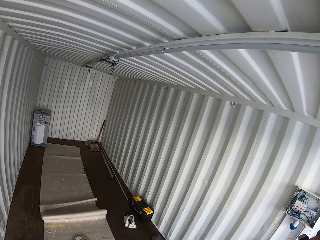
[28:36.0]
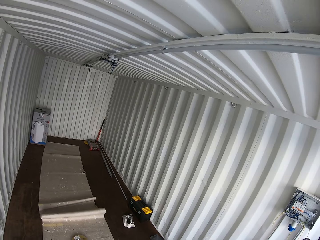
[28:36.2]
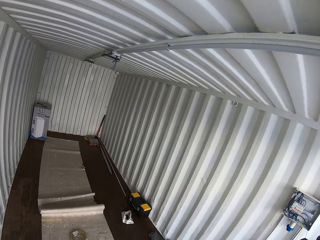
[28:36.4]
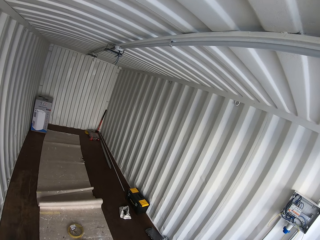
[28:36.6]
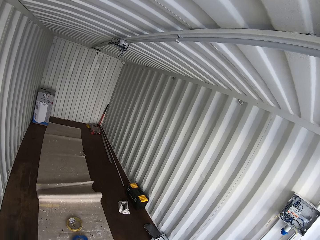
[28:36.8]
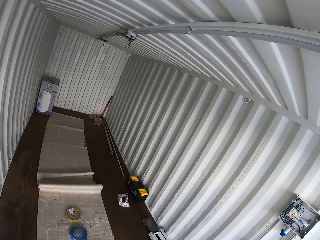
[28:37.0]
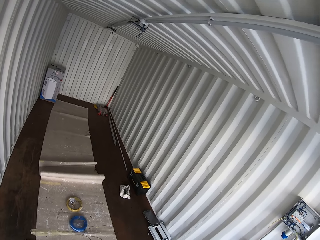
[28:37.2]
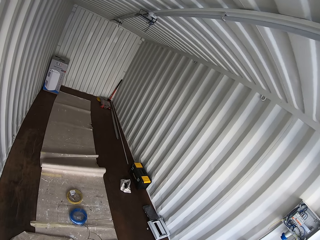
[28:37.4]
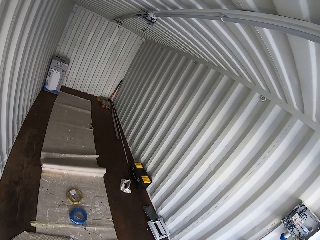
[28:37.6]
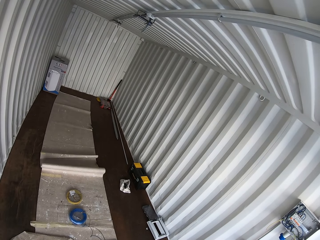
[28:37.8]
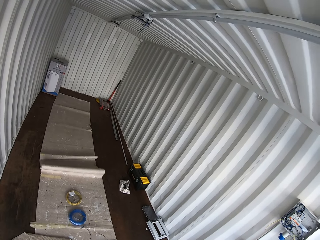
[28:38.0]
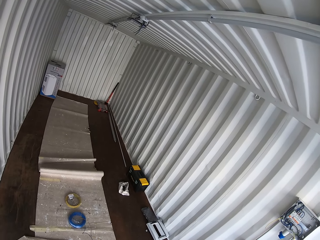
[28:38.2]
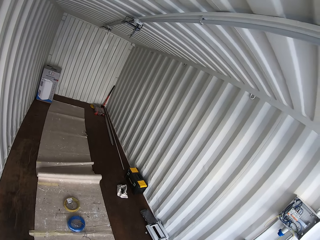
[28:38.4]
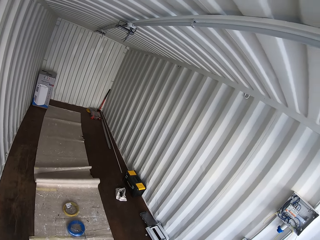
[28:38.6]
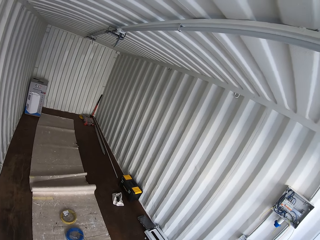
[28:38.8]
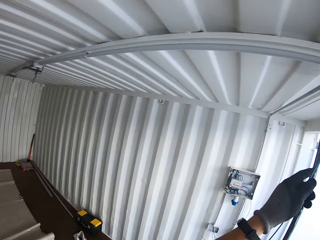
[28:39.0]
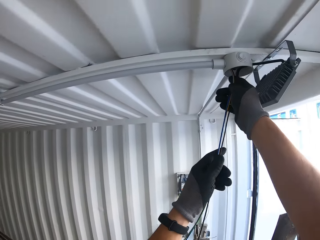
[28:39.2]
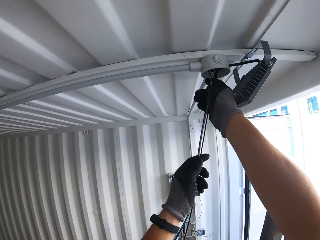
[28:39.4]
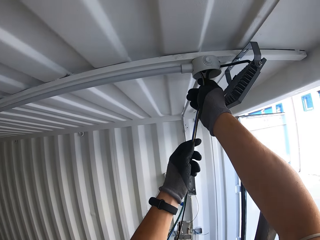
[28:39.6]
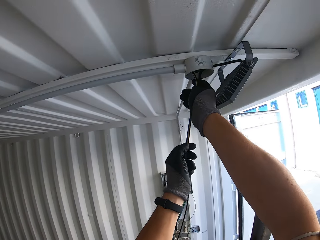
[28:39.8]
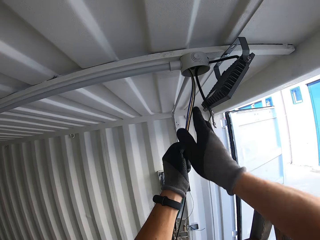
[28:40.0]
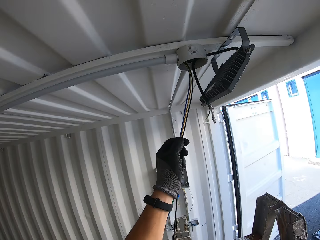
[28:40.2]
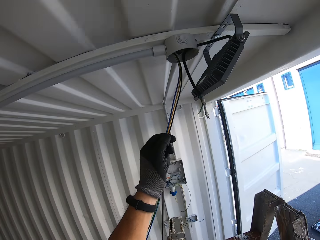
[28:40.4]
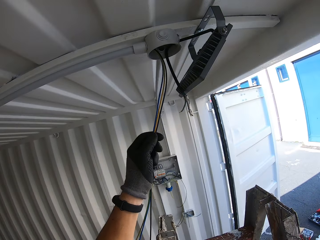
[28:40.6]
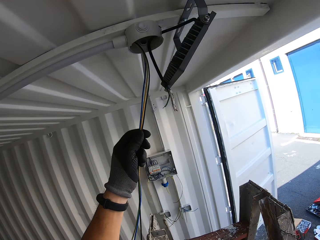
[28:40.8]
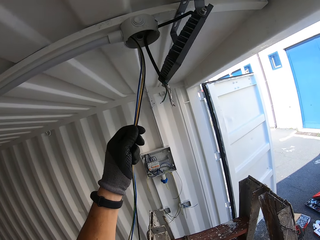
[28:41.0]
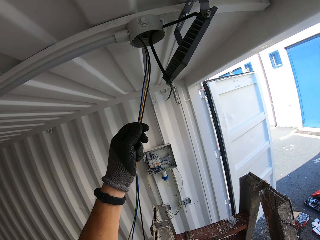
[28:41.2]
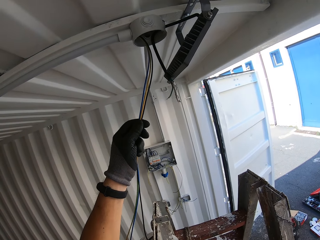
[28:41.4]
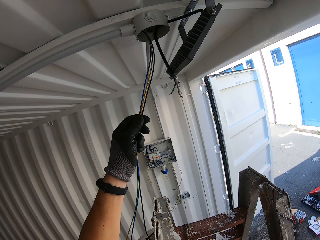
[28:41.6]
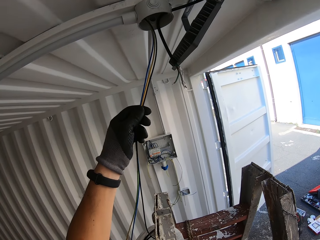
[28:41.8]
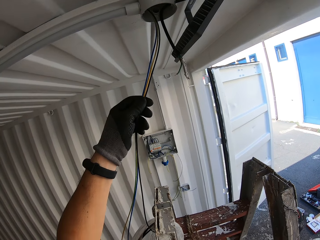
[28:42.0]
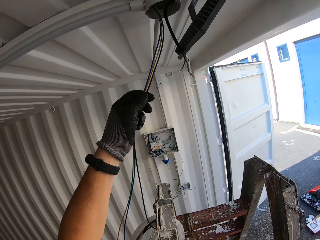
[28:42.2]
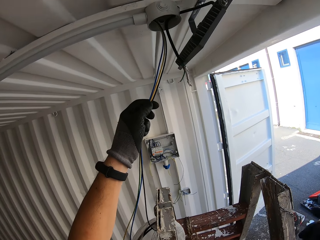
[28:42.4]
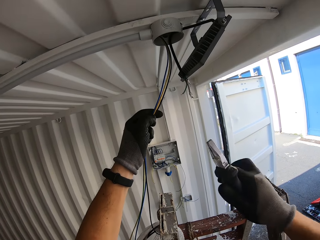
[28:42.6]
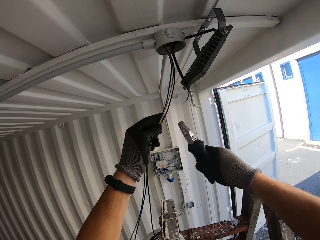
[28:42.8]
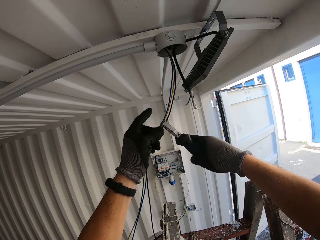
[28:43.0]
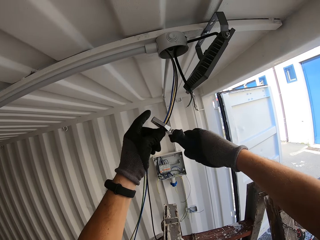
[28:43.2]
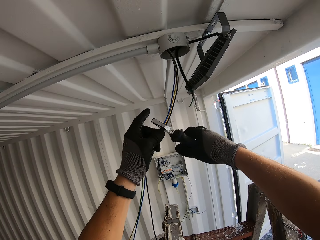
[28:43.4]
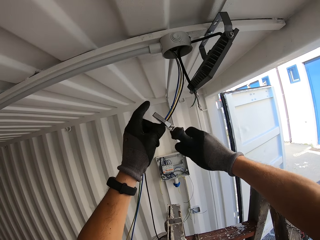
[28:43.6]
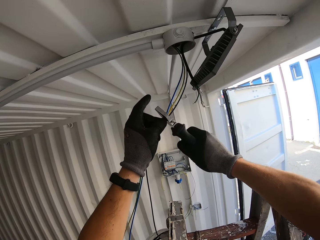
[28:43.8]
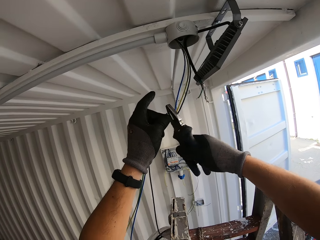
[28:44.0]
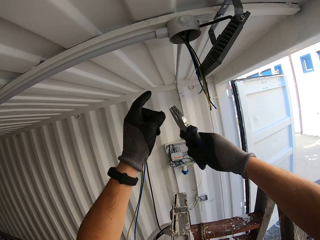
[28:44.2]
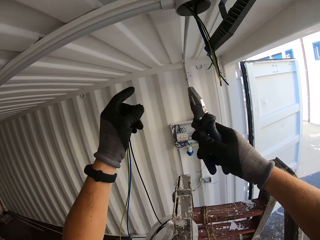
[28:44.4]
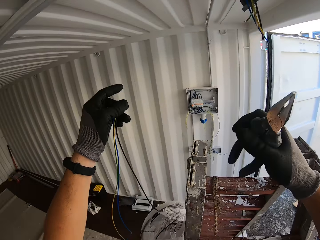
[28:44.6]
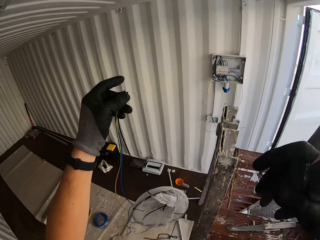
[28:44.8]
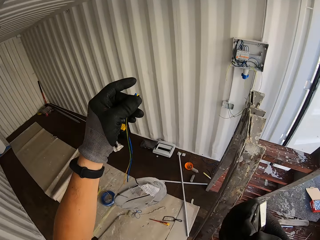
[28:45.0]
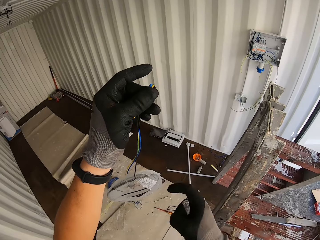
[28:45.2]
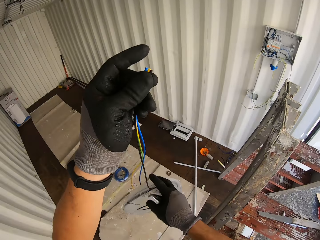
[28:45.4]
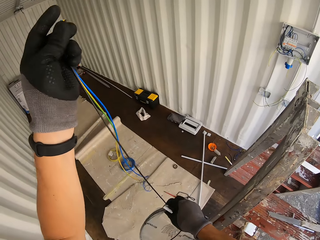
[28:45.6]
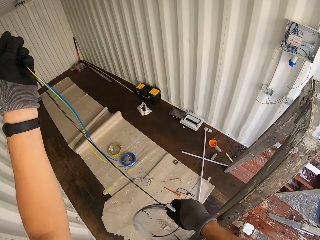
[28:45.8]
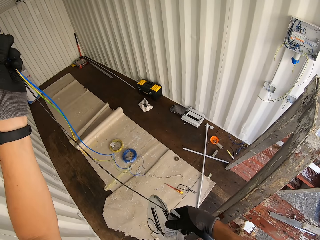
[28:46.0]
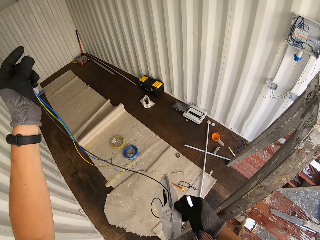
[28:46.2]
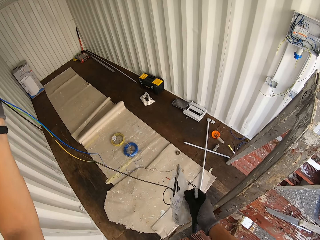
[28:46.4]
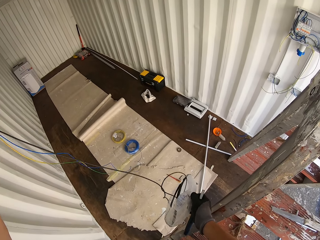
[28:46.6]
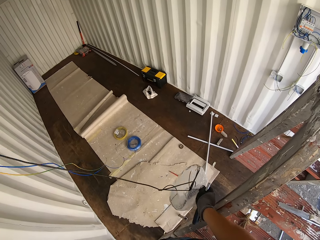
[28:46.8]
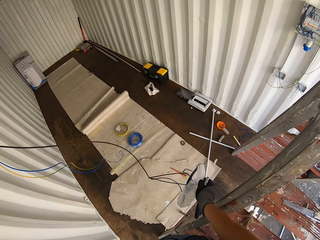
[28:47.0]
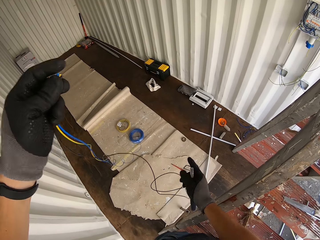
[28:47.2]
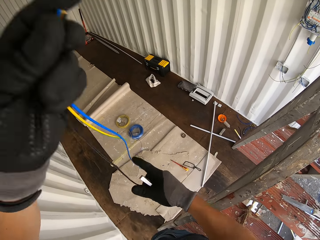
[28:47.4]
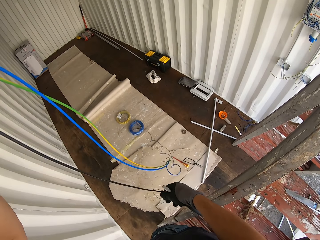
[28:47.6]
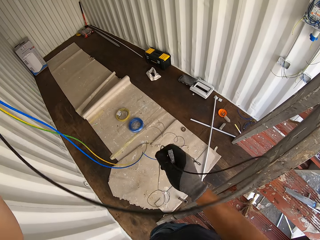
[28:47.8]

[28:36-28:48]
The camera wearer holds wires or cables. He holds pliers and wires. He cuts the wires with the pliers. He pulls the wires and holds the pliers and wires. He adjusts the cables in his hands.

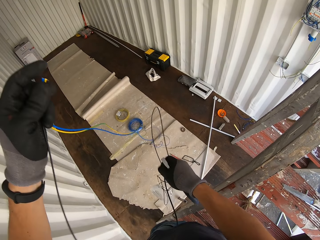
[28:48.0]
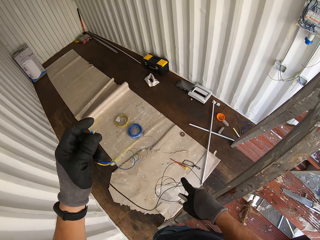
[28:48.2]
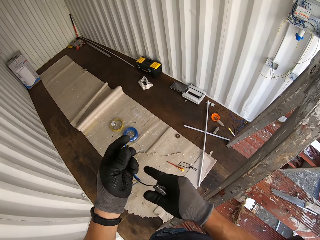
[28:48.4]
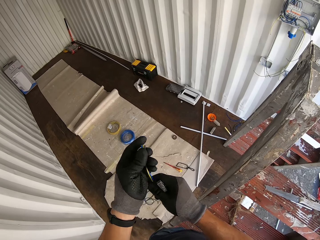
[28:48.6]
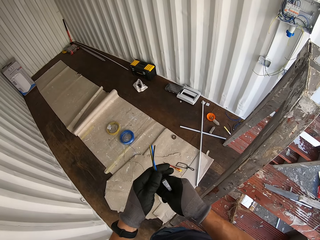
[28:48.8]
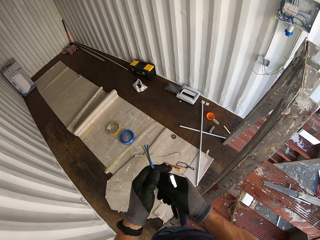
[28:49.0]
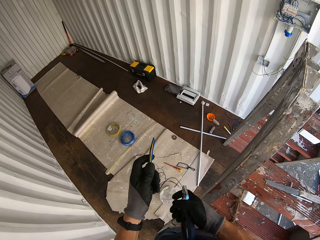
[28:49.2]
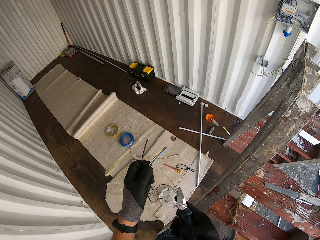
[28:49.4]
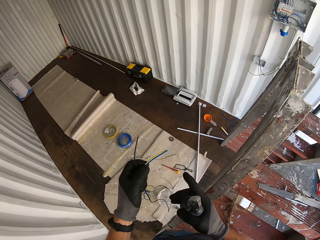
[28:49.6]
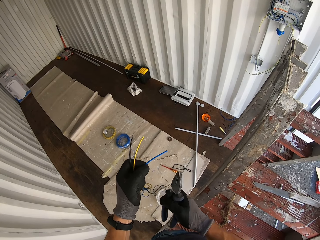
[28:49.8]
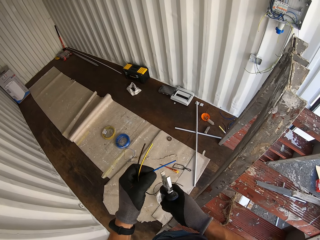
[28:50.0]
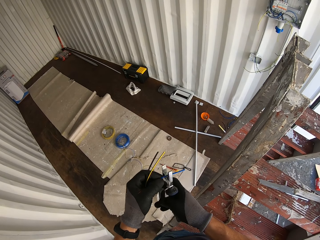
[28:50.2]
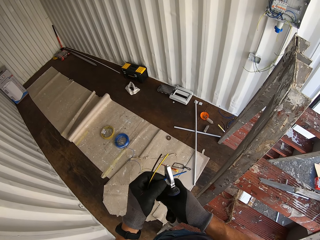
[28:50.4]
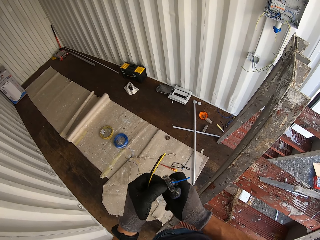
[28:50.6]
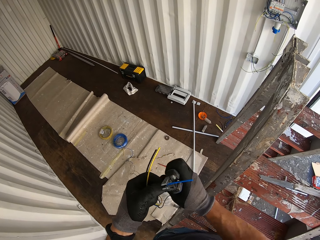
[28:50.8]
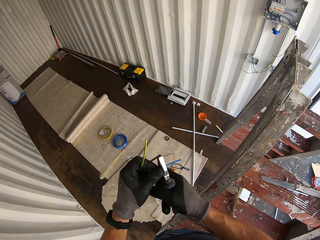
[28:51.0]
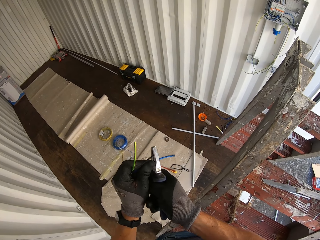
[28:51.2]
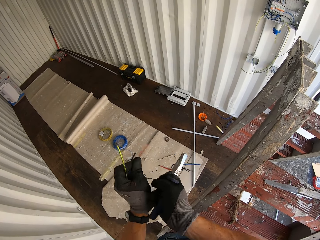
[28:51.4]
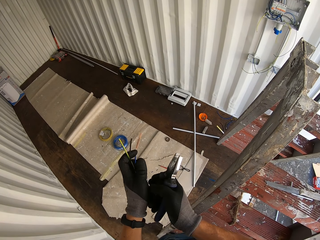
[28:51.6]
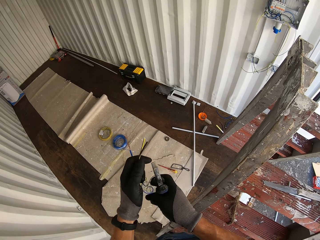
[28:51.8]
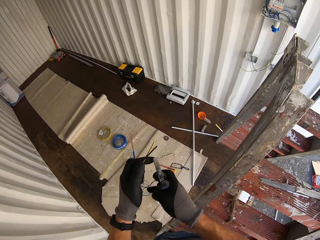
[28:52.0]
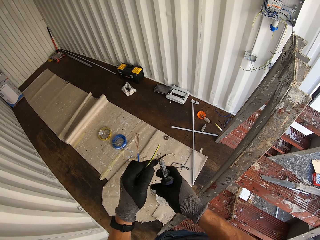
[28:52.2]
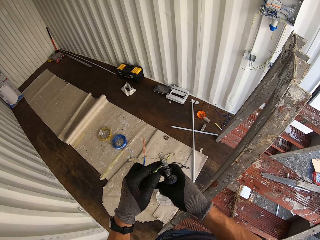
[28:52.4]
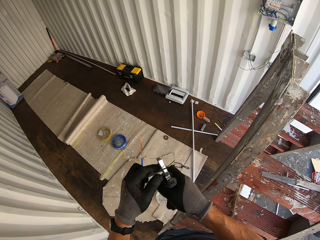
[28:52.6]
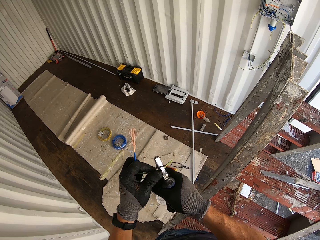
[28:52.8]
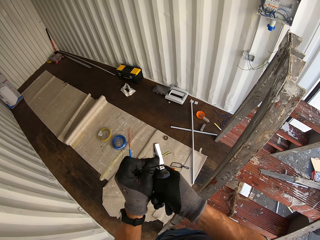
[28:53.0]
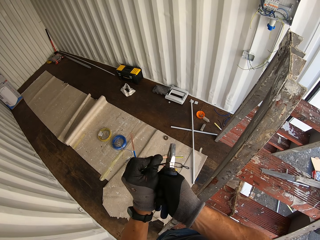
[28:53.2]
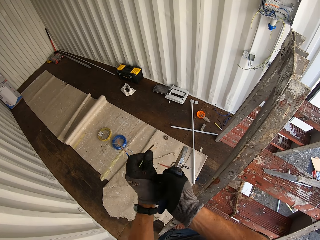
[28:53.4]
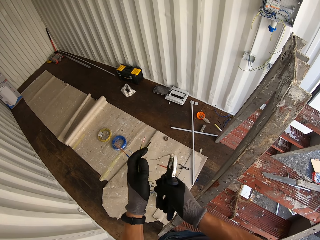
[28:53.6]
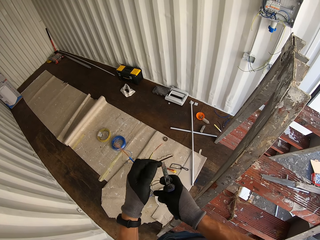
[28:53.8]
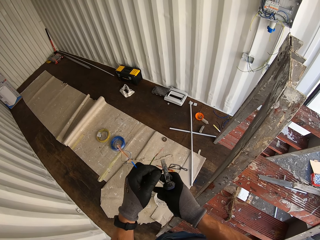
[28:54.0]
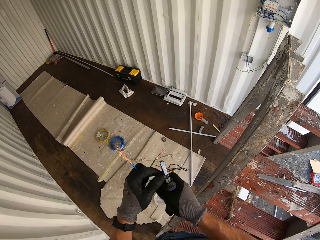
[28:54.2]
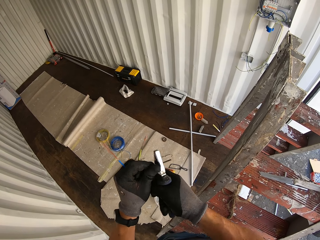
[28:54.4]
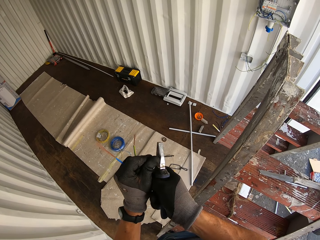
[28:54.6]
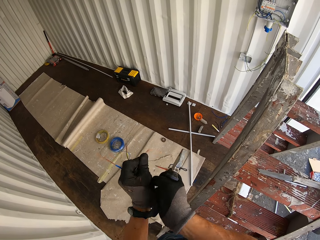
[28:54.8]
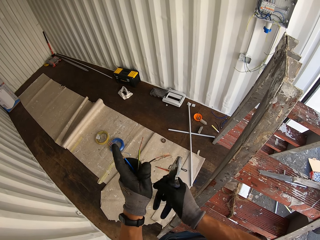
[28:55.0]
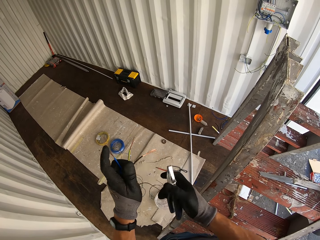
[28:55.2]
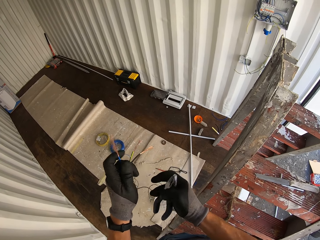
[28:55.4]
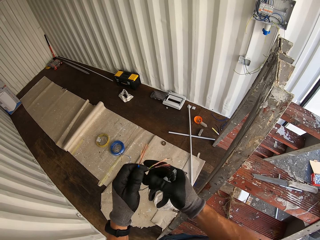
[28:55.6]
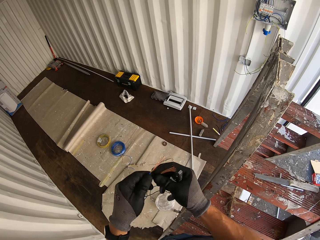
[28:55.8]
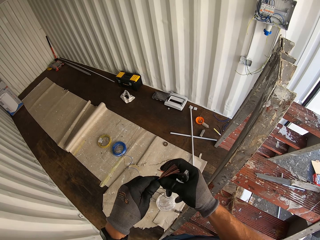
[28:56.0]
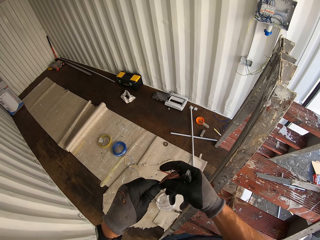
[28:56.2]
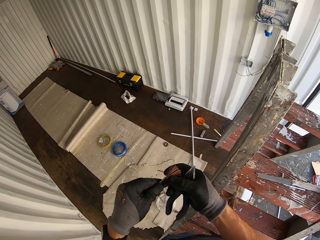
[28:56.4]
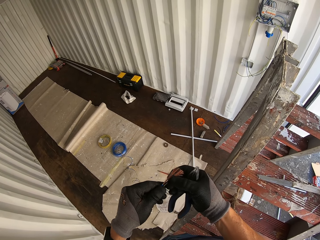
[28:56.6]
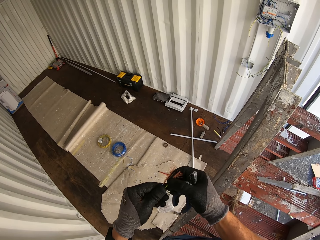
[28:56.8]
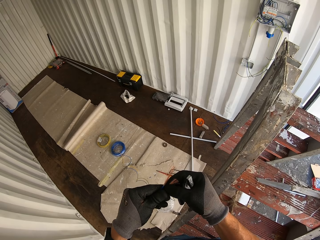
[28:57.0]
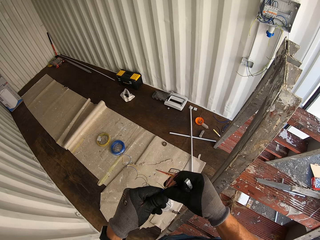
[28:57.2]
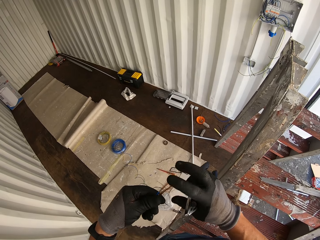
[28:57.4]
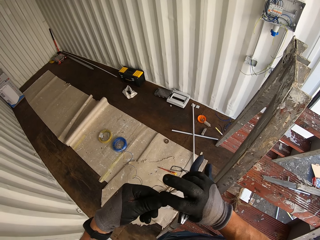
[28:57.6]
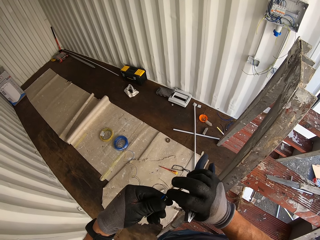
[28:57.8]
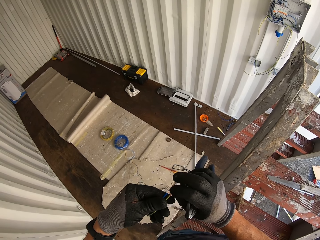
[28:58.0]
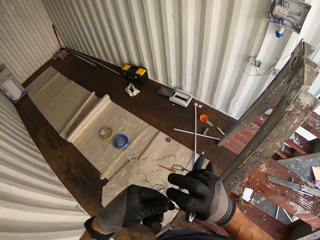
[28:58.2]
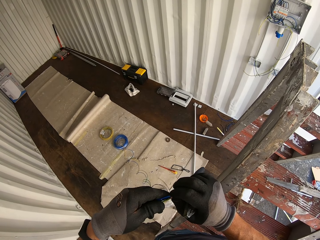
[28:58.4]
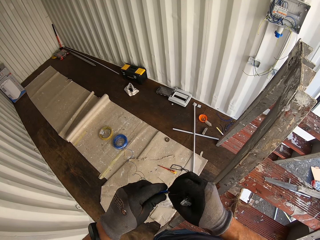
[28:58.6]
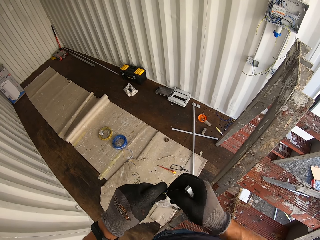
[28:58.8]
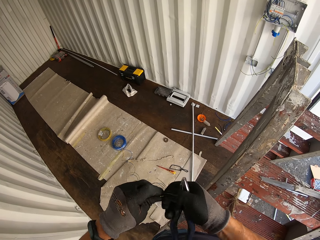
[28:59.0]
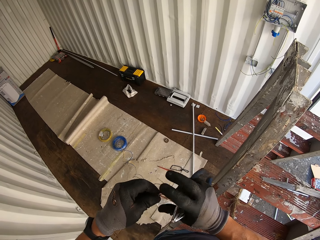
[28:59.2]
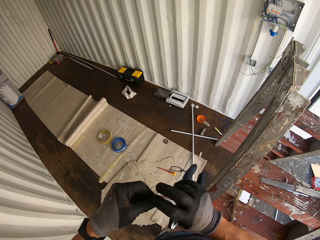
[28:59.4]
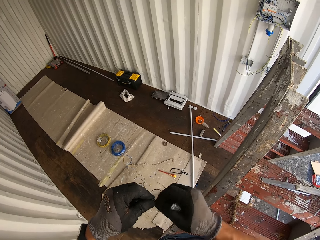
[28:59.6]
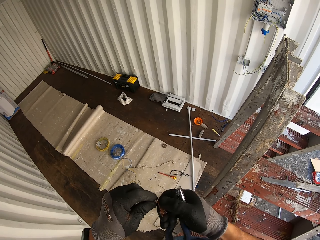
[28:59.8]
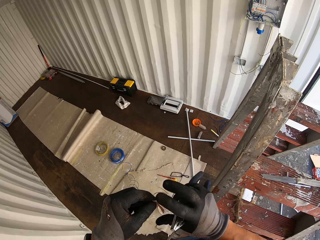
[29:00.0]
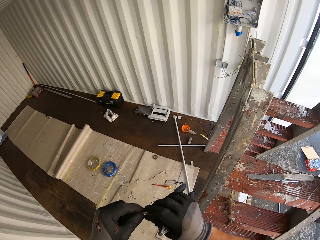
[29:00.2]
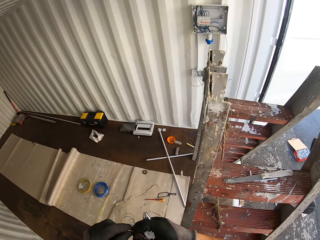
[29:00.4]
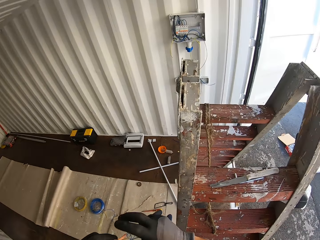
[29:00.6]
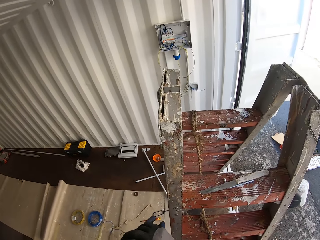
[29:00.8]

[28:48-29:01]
The camera wearer holds pliers and wires. They strip the wire covers with the pliers. They hold the wires together and hold the pliers. They hold the pliers again. They twist the wires together in hands. They gaze at a ladder.
